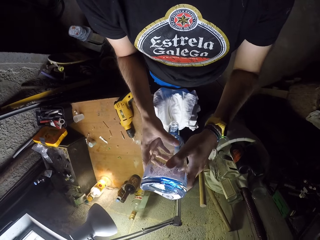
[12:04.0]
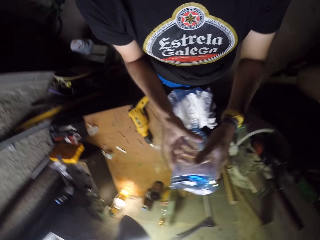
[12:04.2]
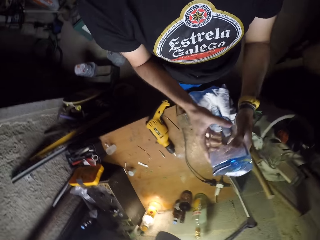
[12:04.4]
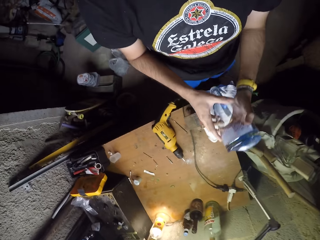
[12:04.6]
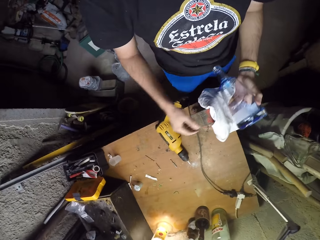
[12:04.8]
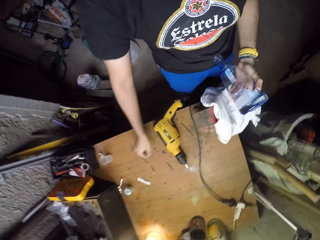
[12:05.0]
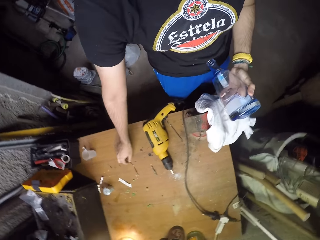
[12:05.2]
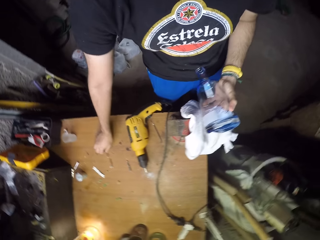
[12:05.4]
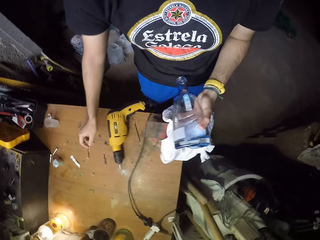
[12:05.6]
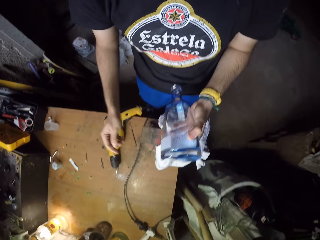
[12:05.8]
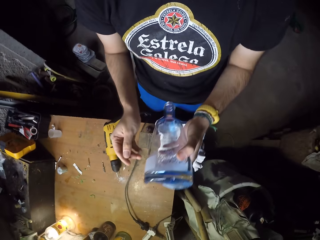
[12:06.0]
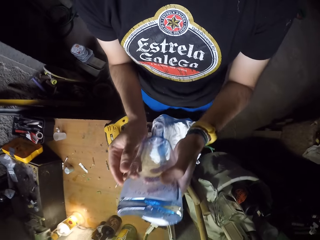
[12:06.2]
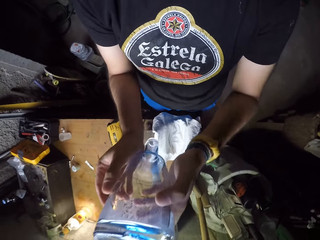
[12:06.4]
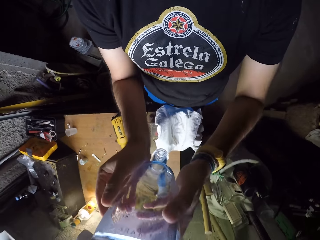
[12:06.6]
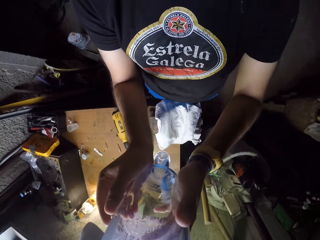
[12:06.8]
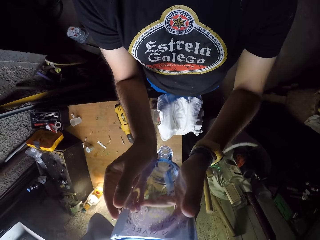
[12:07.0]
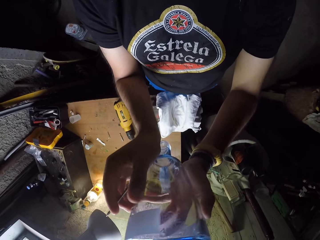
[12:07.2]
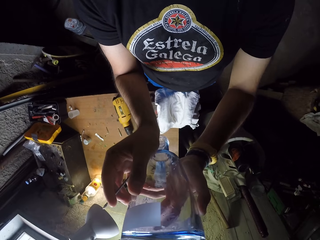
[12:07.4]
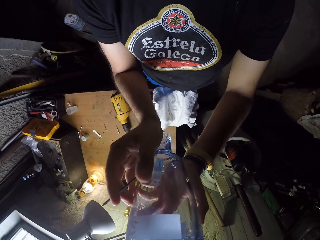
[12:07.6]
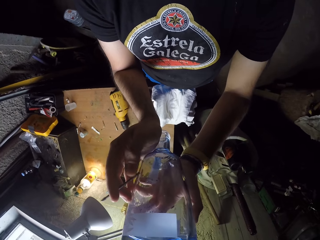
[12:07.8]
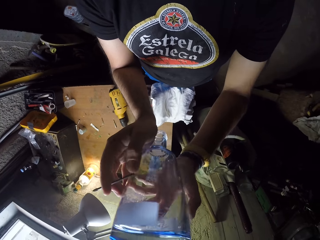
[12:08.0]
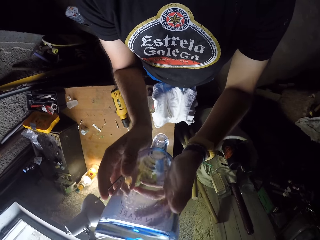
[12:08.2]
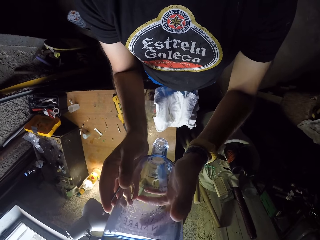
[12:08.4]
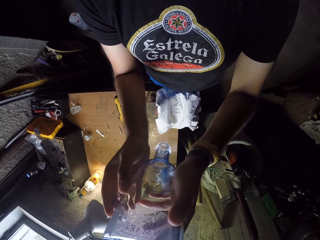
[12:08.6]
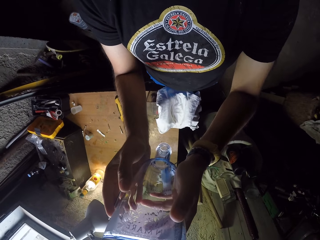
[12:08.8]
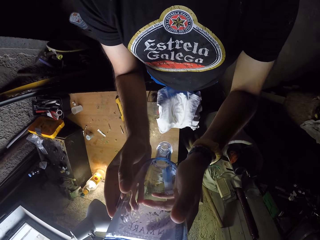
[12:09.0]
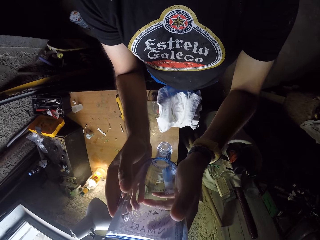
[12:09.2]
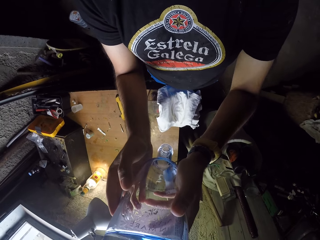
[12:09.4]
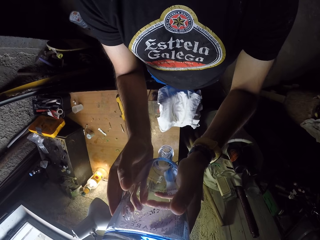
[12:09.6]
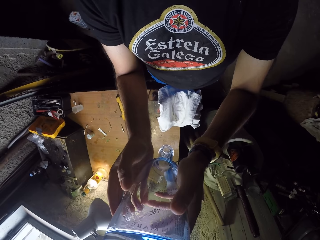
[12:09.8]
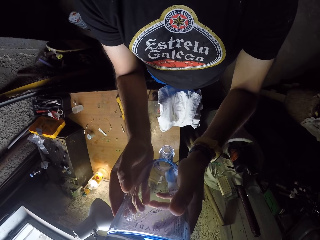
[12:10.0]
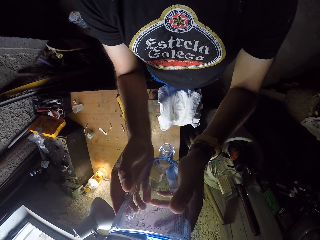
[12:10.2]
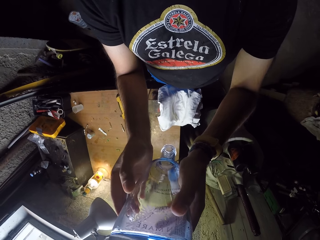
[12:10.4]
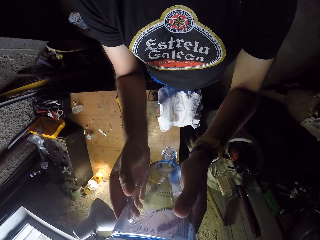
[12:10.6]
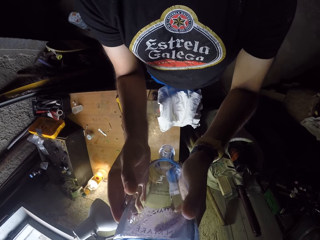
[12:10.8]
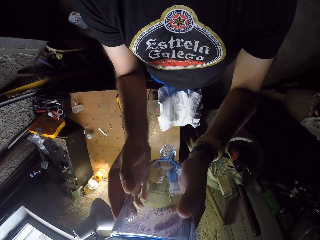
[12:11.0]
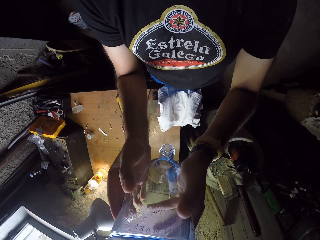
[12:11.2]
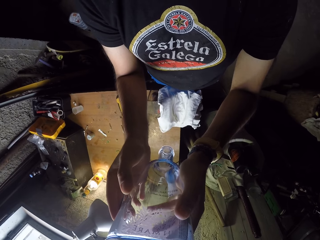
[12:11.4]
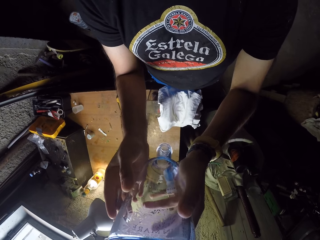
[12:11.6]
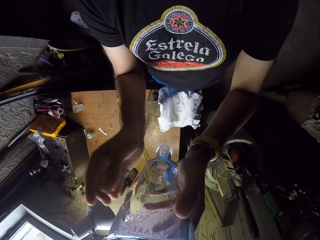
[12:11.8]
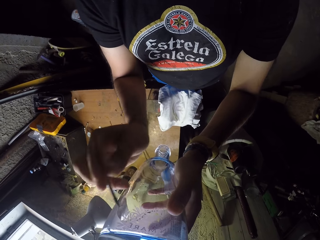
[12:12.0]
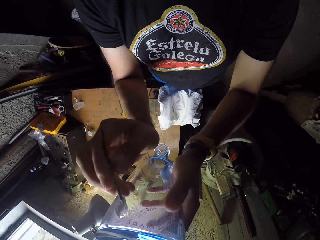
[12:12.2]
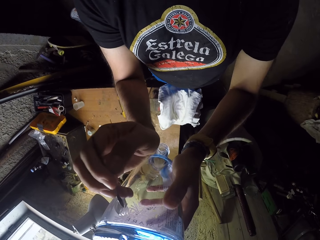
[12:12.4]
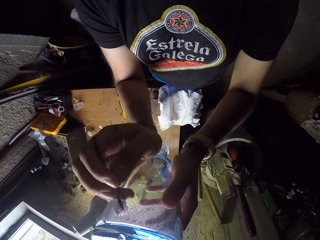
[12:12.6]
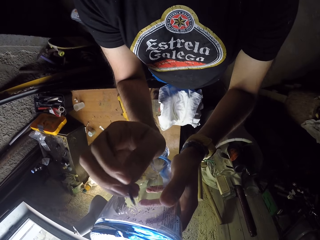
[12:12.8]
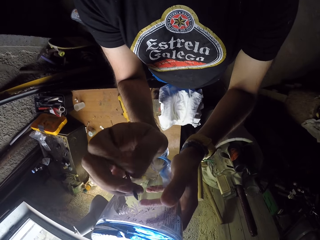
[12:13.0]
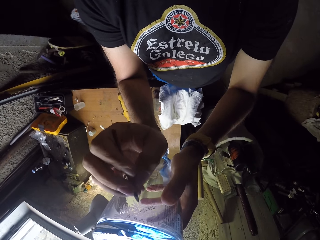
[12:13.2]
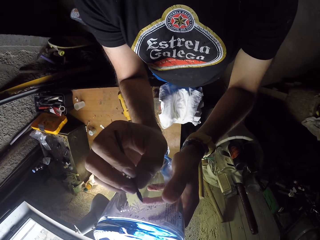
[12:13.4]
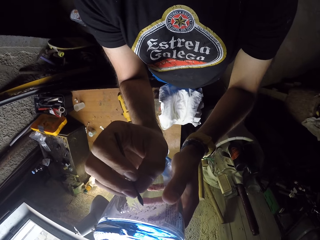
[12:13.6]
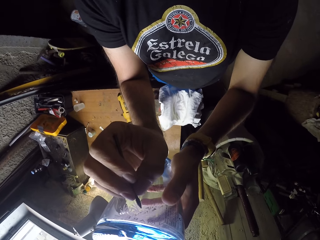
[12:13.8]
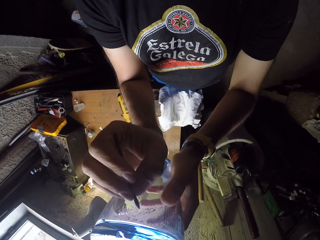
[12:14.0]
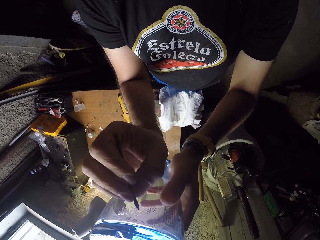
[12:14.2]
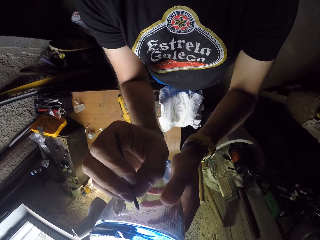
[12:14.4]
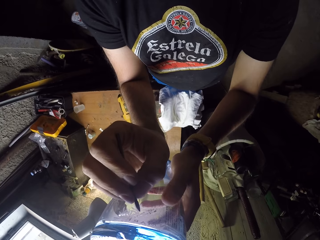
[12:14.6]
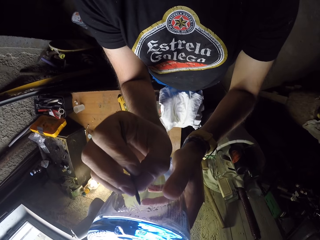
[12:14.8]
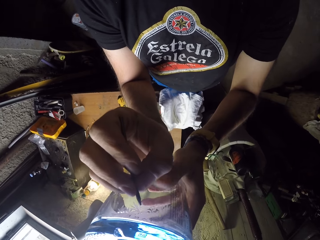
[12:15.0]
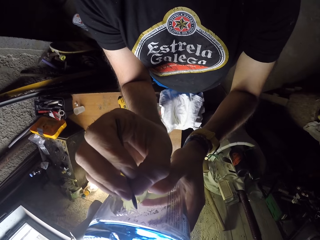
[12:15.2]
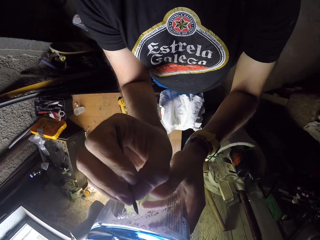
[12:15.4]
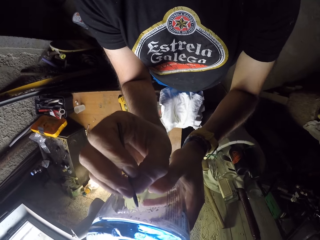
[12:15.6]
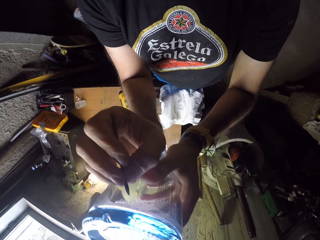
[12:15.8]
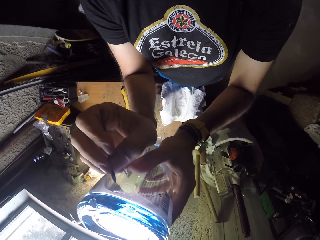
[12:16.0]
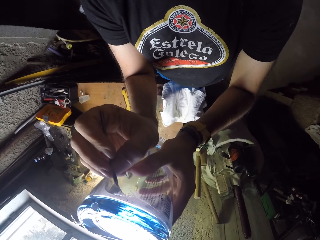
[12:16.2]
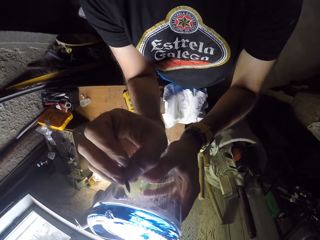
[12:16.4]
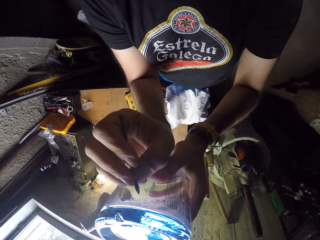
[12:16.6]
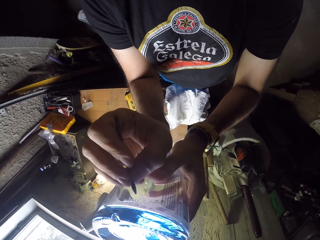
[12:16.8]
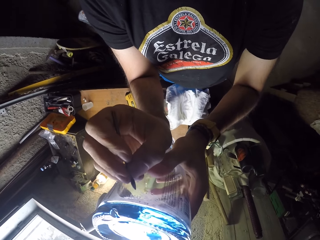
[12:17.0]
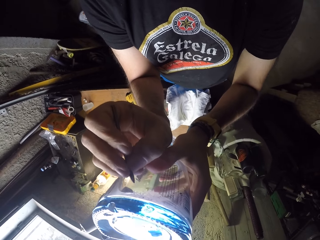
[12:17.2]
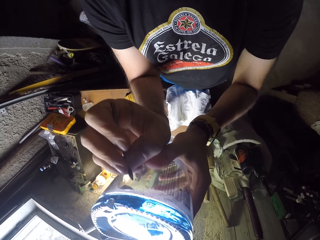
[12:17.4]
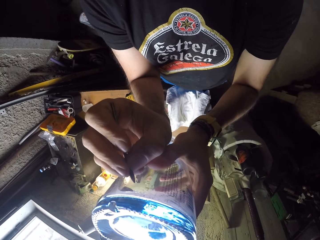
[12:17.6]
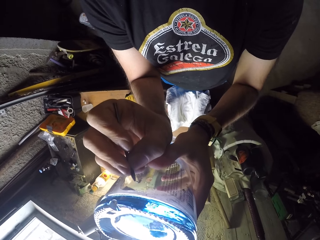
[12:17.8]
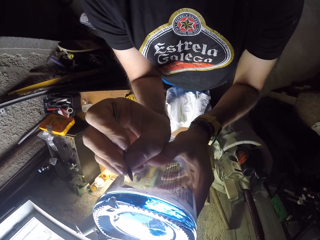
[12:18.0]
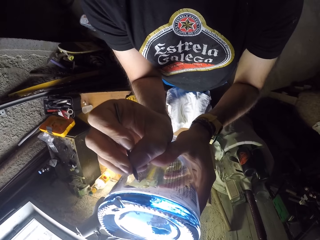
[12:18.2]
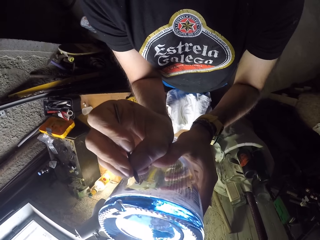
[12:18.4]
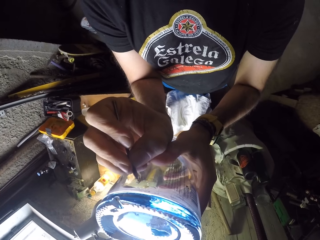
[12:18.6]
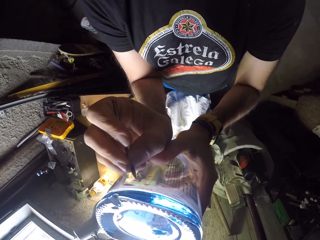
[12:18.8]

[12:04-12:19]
The camera wearer picks up a drill bit from the table with his right hand. He inscribes on the bottle with the drill bit in his right hand.

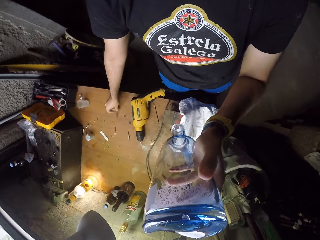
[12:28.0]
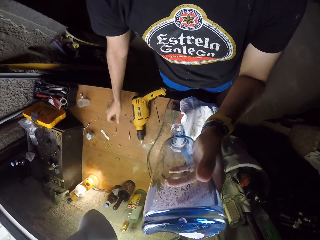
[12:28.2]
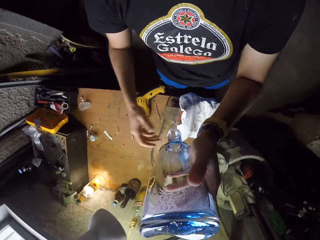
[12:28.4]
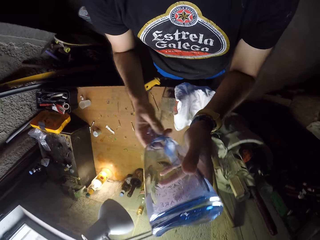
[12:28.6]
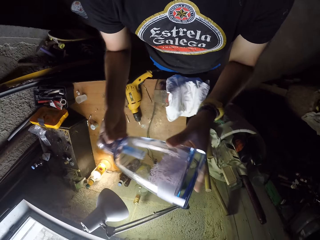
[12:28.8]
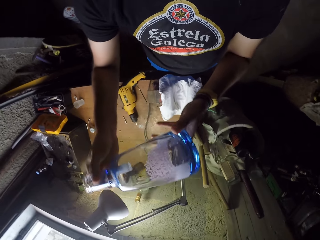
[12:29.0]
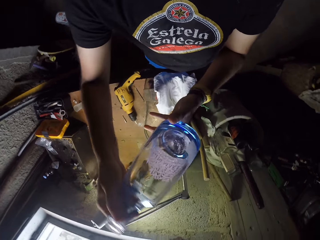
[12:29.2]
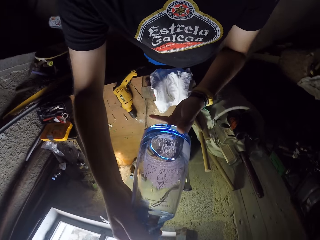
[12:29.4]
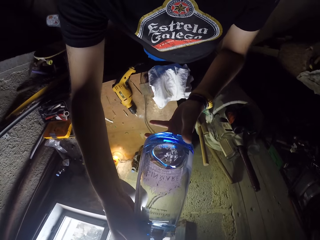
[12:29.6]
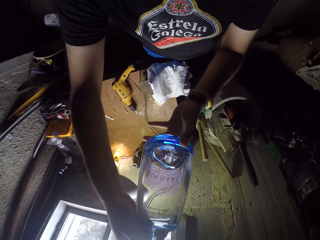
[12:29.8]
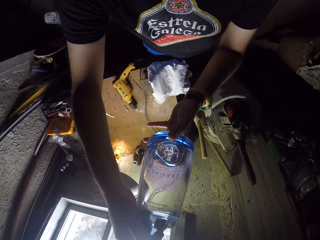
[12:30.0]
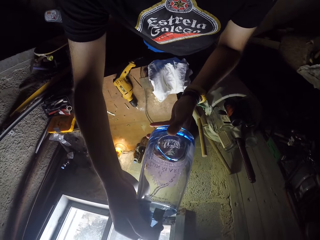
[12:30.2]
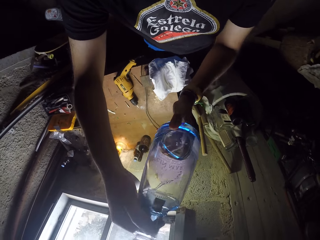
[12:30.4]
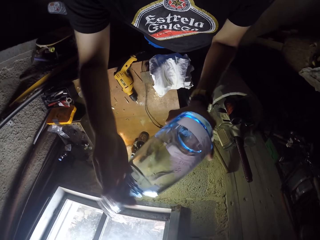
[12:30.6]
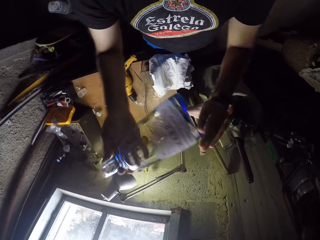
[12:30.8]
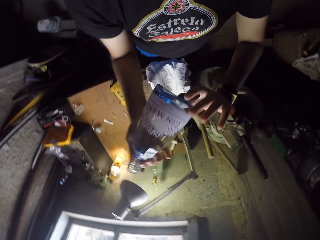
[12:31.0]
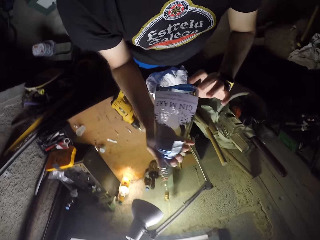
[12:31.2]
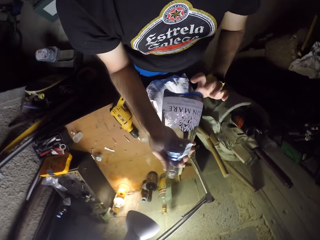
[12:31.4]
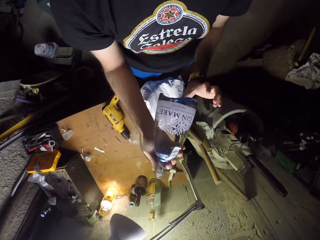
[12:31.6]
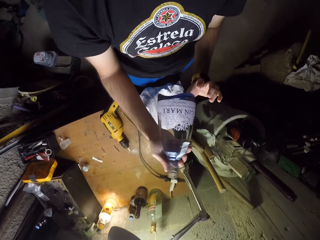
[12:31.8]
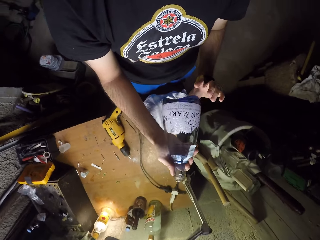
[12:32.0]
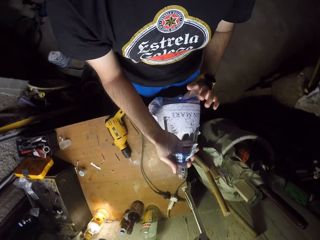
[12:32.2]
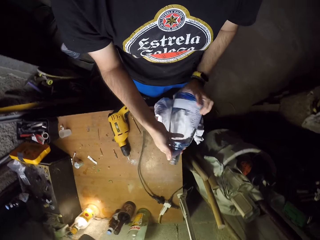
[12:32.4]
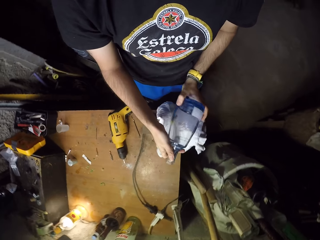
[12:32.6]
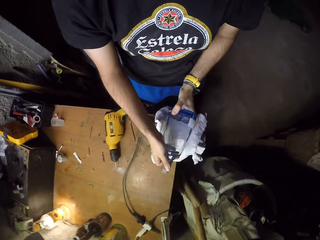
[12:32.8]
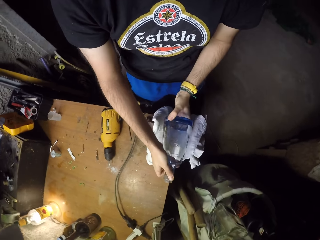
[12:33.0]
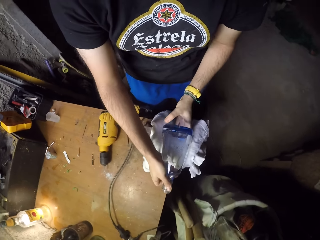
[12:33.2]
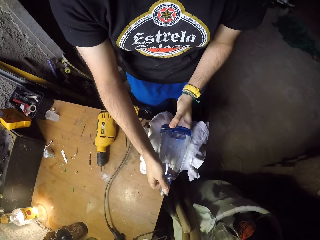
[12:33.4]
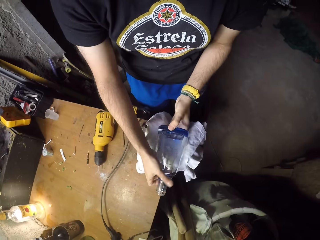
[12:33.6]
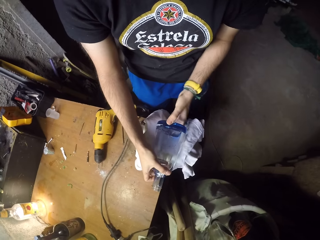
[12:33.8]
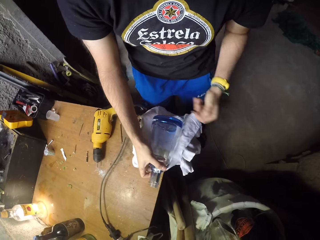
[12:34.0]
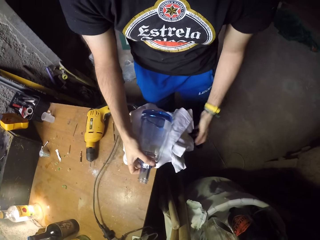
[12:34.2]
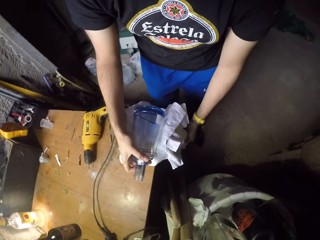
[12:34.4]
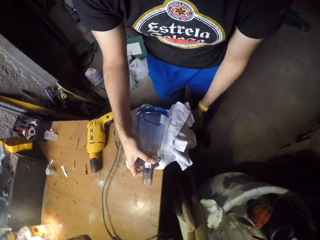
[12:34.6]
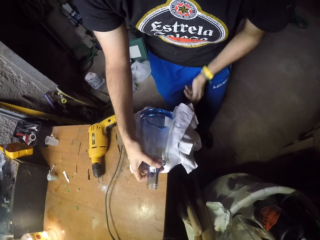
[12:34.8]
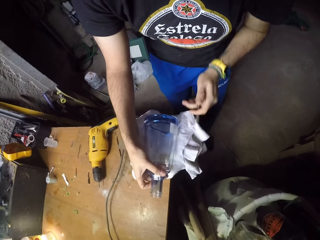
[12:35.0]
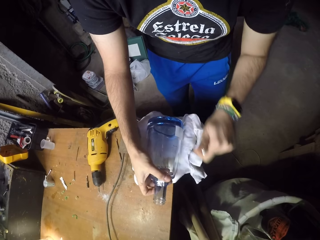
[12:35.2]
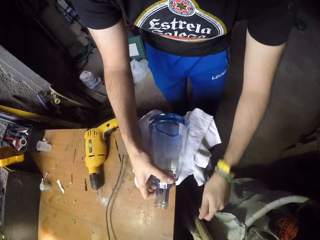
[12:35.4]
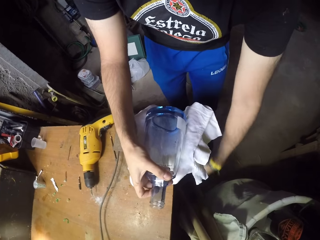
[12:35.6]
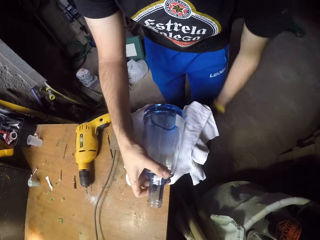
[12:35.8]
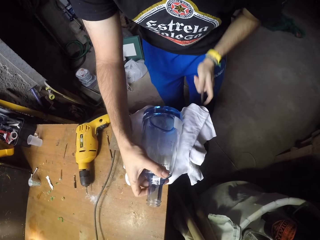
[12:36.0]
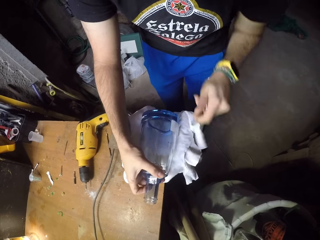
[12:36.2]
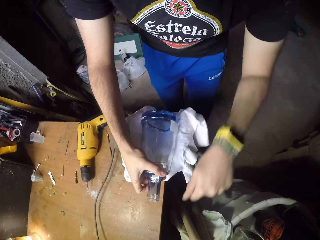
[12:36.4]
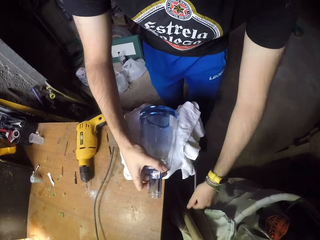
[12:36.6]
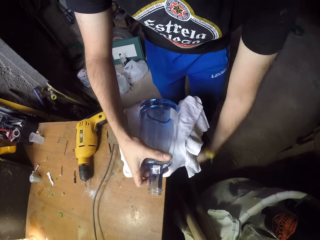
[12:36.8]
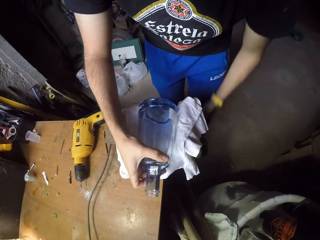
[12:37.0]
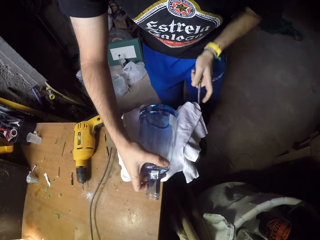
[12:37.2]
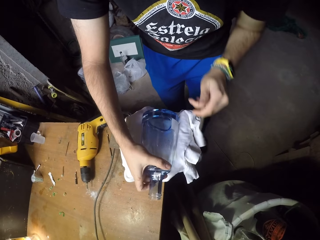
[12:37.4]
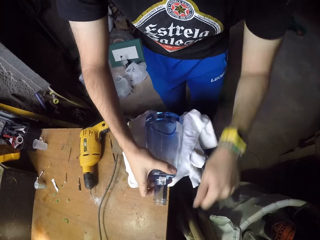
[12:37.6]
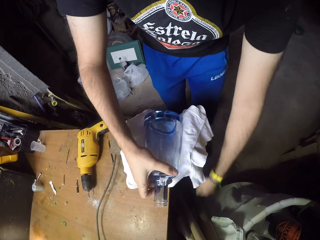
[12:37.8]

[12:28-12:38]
The camera wearer drops the drill bit on the table with his right hand. He inspects the bottle. He places the bottle in a slide of the bench vice with both hands. He holds the handle of the bench vice with his left hand. He tightens the bench vice.
